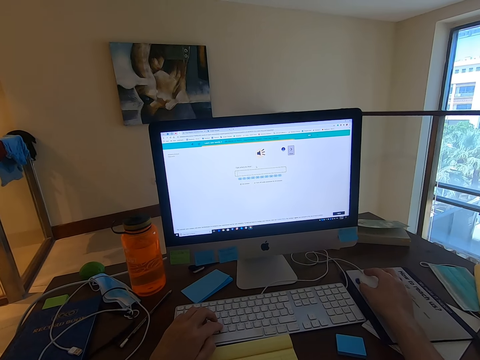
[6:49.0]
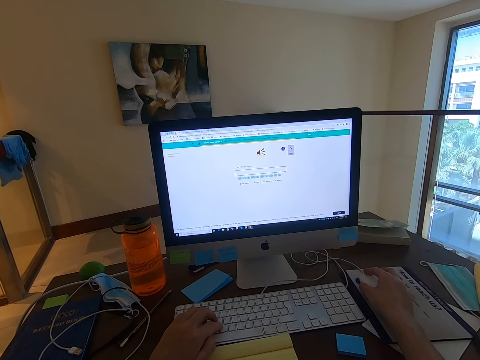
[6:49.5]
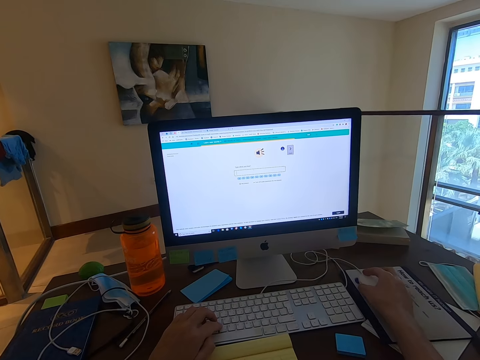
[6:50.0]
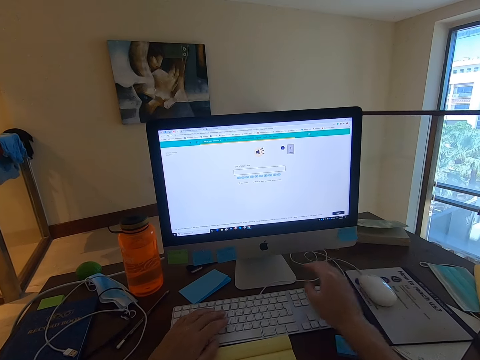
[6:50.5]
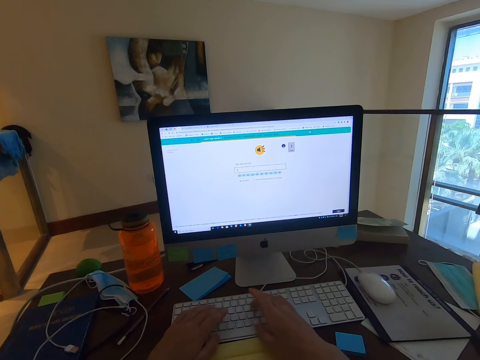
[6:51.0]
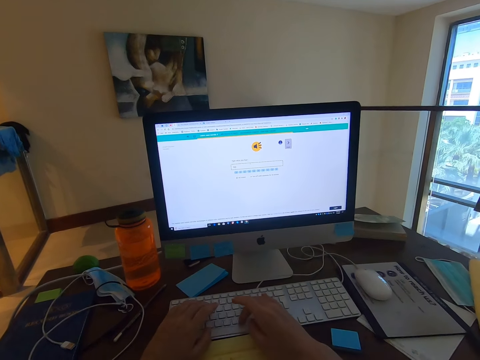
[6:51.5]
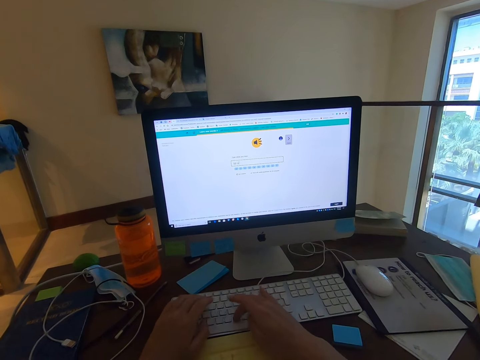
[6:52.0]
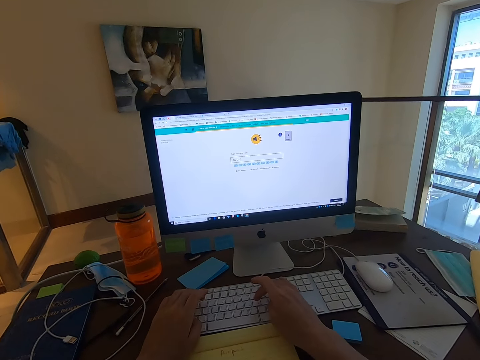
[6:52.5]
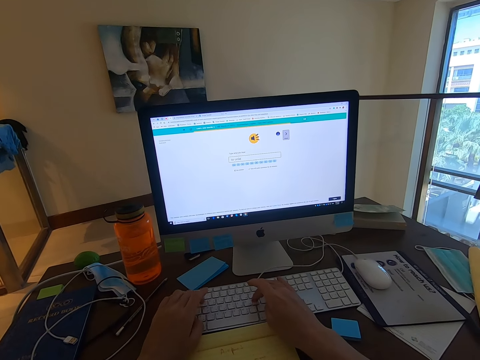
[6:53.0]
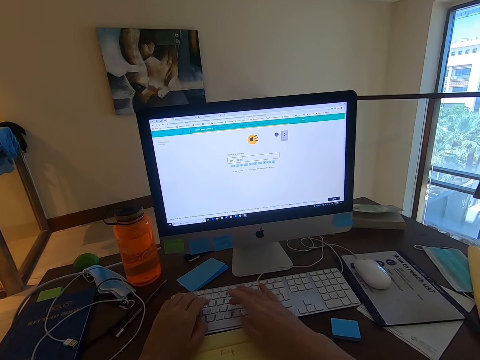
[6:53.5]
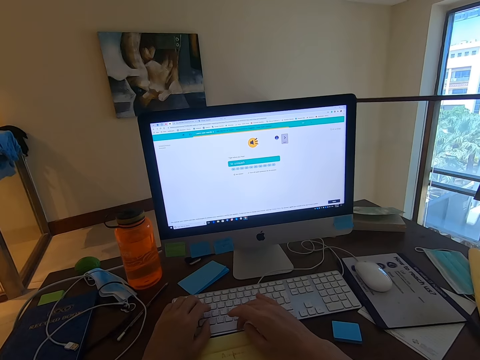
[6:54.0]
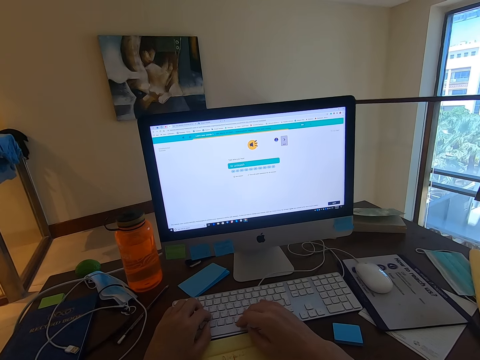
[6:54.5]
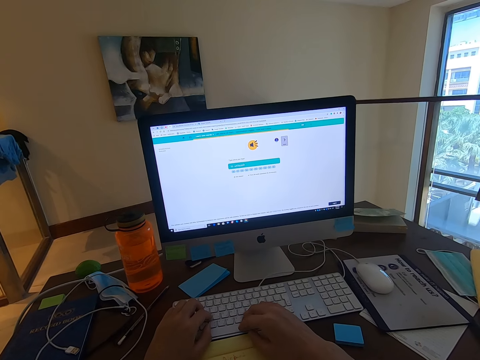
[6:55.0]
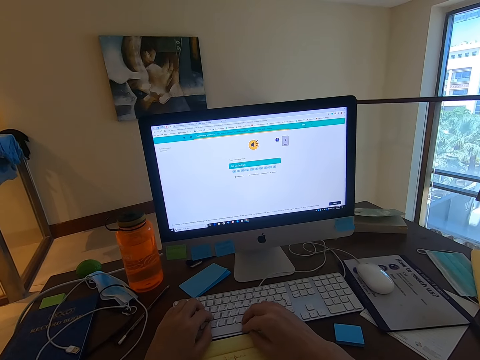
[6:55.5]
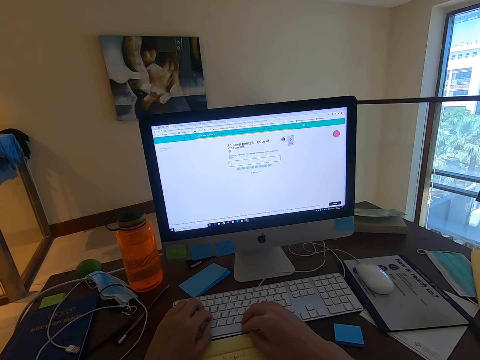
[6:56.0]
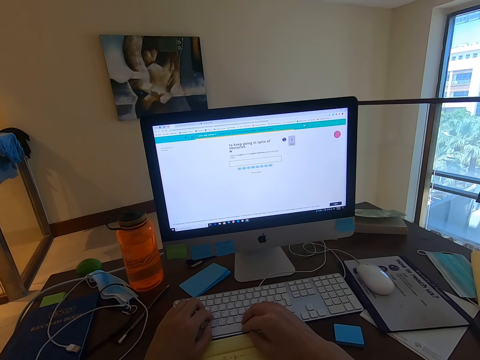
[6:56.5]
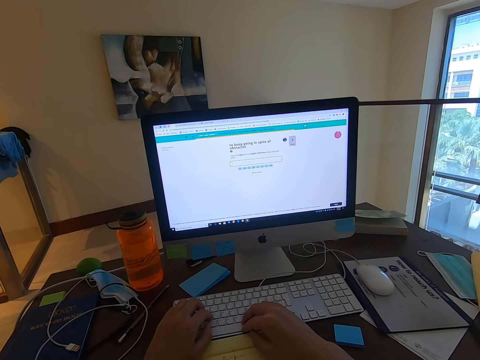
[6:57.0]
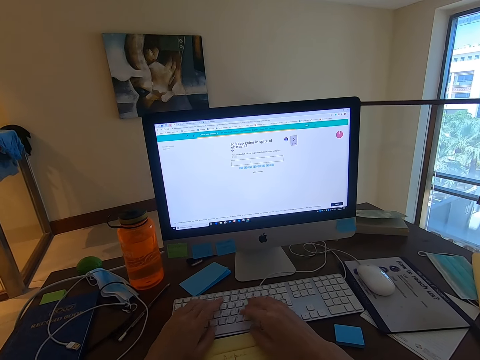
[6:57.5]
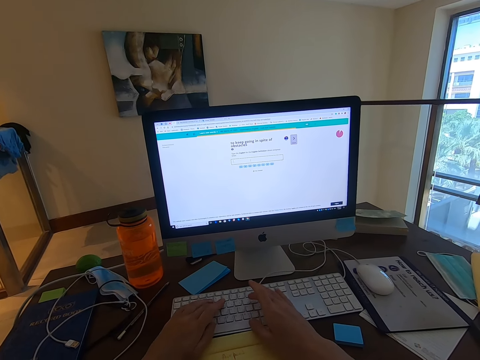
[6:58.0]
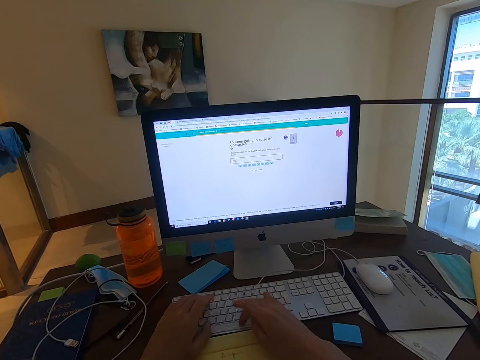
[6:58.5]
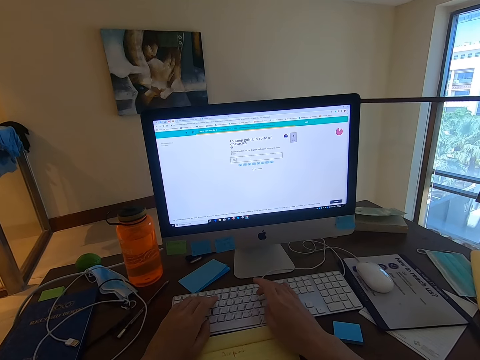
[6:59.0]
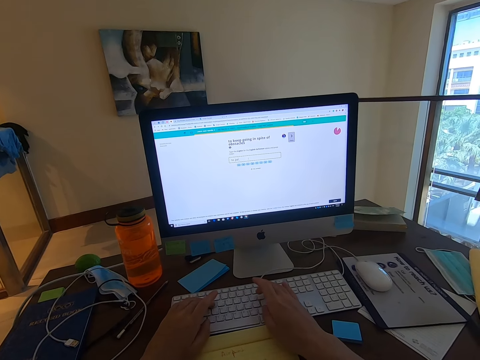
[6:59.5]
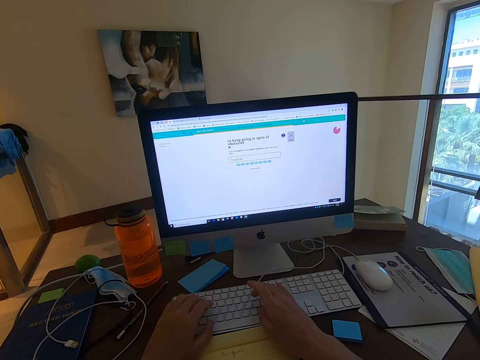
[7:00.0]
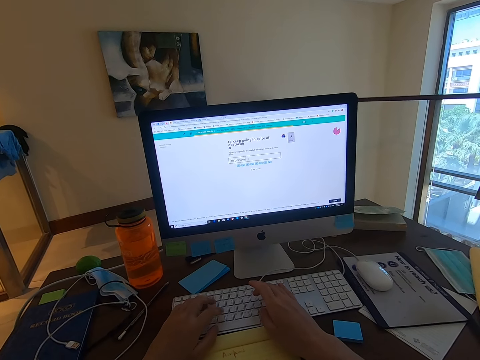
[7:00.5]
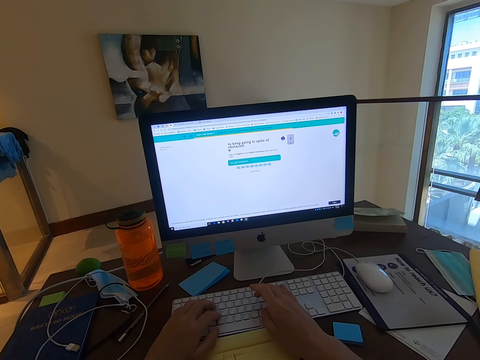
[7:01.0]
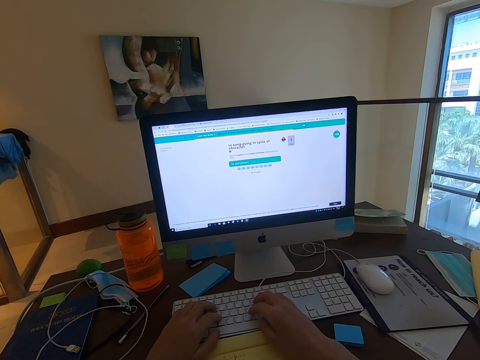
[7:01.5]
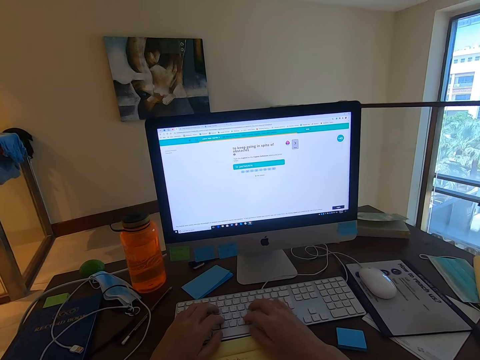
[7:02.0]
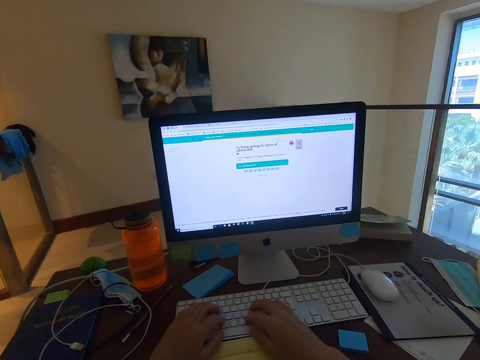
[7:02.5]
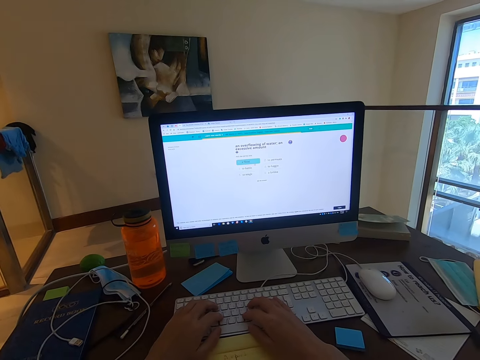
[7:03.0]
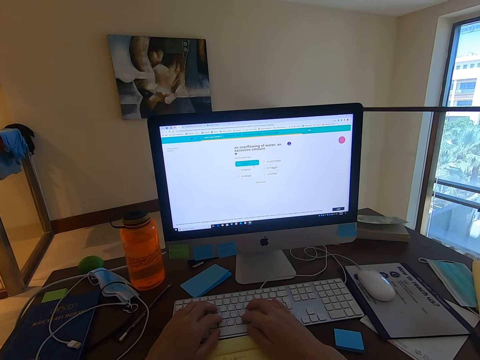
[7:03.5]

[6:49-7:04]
The camera wearer types on the keyboard.

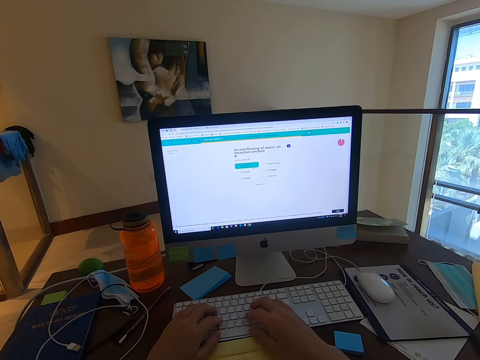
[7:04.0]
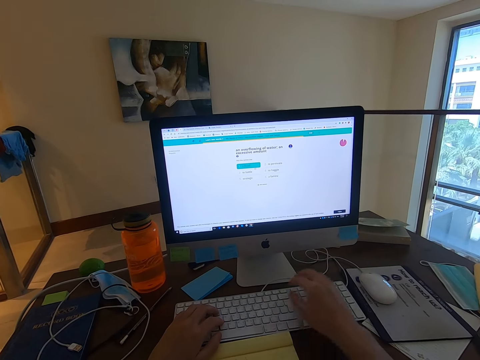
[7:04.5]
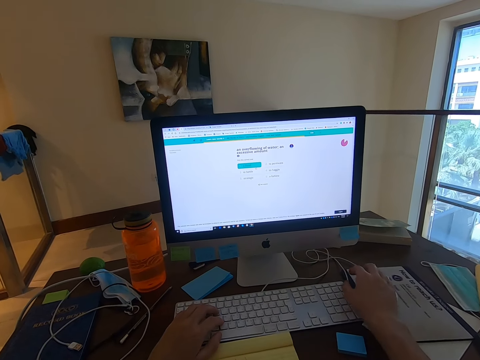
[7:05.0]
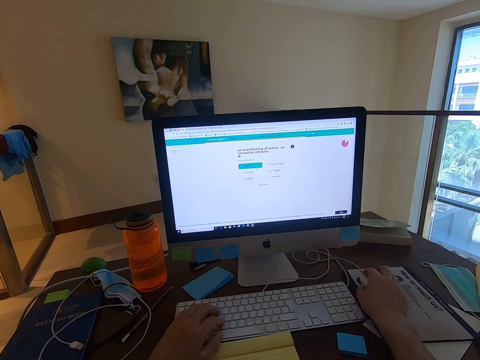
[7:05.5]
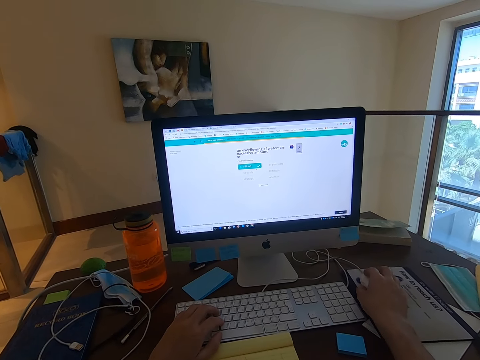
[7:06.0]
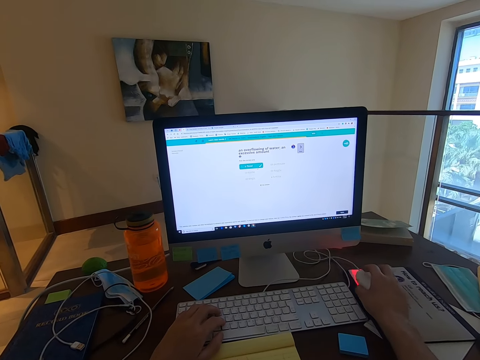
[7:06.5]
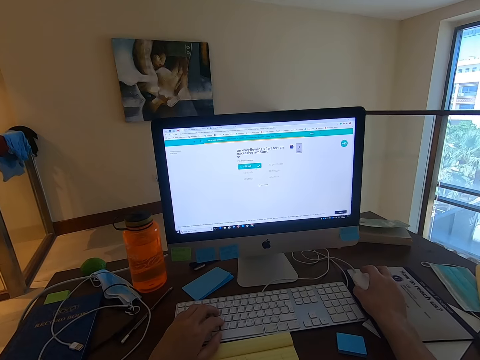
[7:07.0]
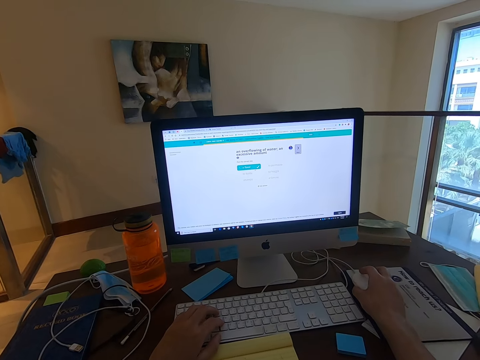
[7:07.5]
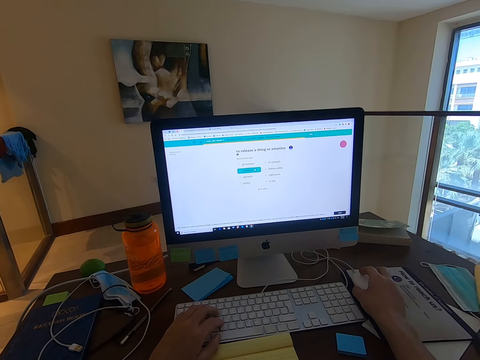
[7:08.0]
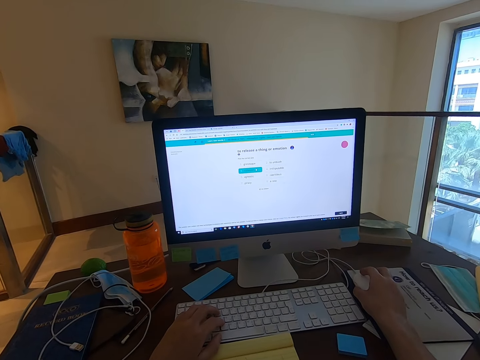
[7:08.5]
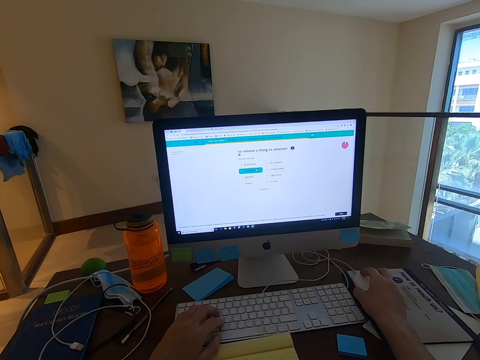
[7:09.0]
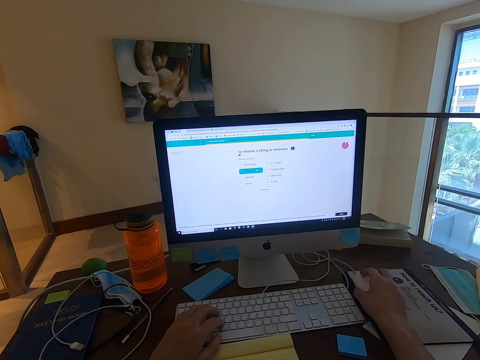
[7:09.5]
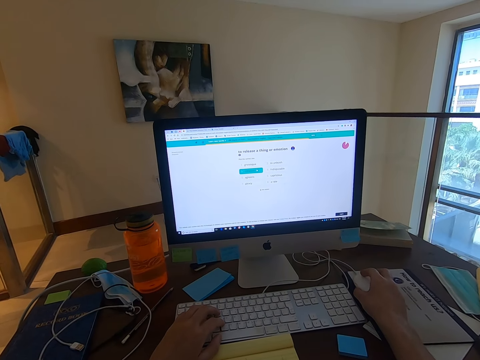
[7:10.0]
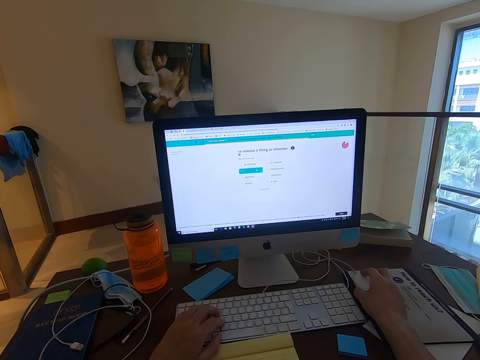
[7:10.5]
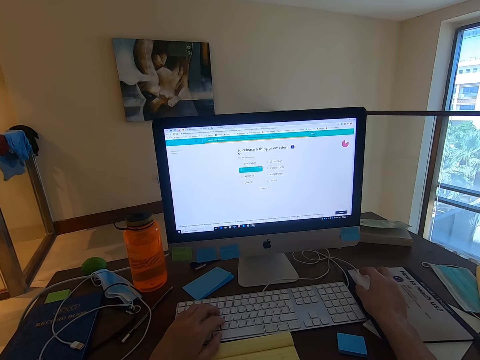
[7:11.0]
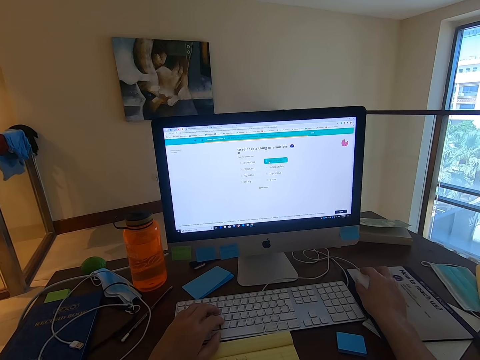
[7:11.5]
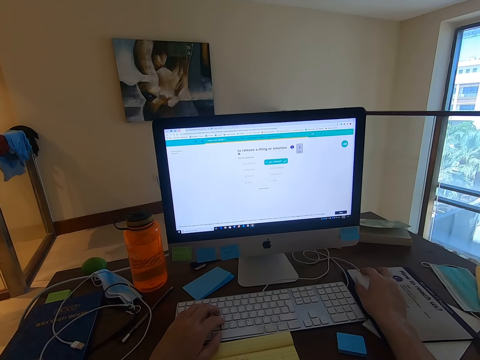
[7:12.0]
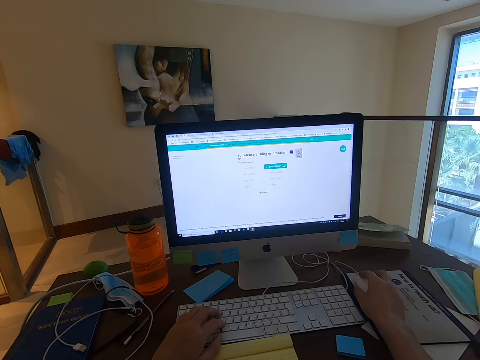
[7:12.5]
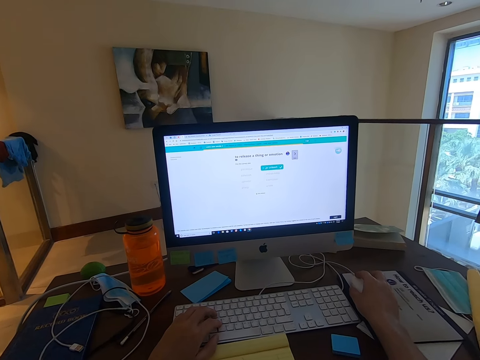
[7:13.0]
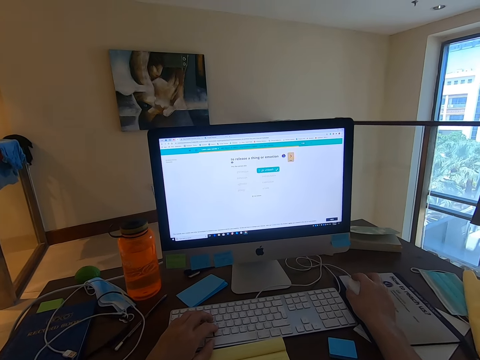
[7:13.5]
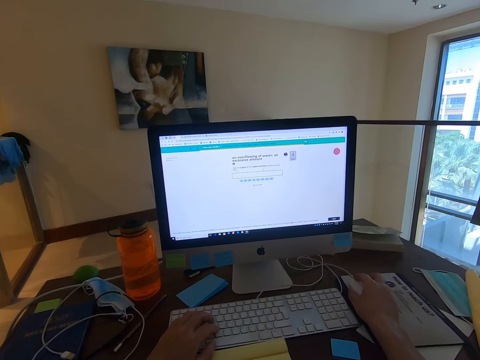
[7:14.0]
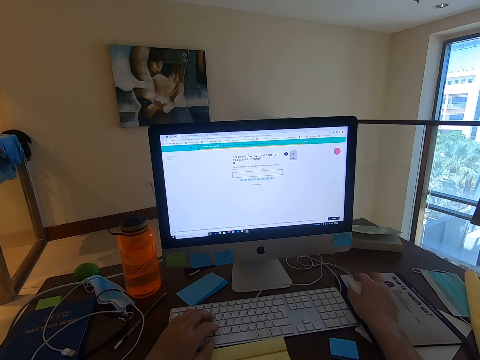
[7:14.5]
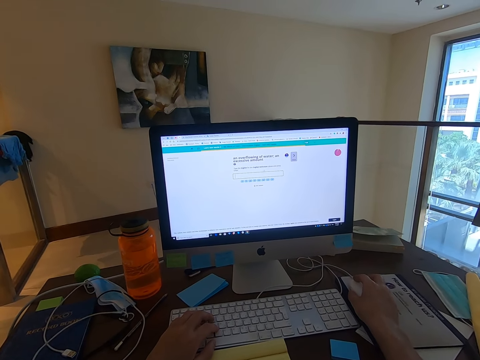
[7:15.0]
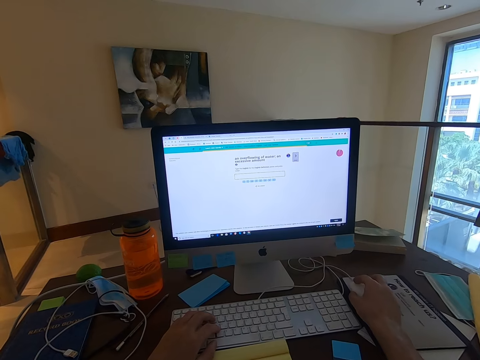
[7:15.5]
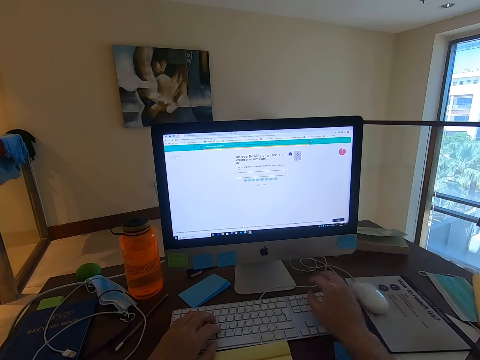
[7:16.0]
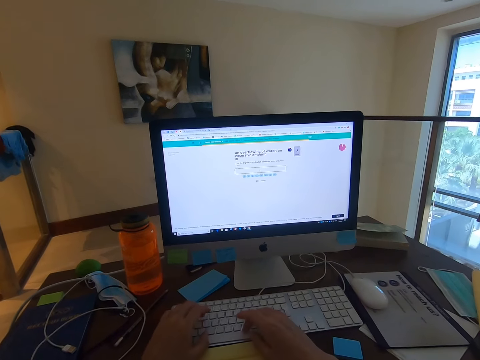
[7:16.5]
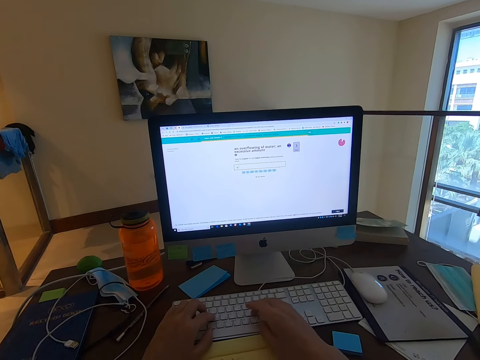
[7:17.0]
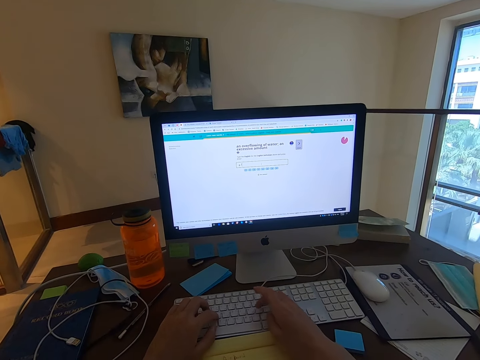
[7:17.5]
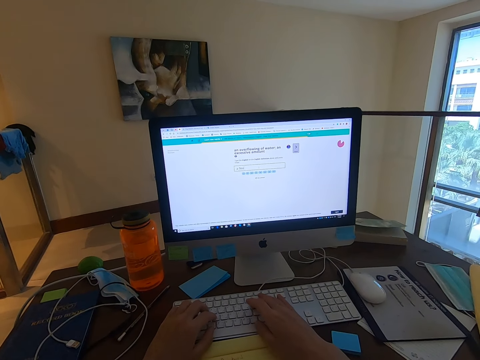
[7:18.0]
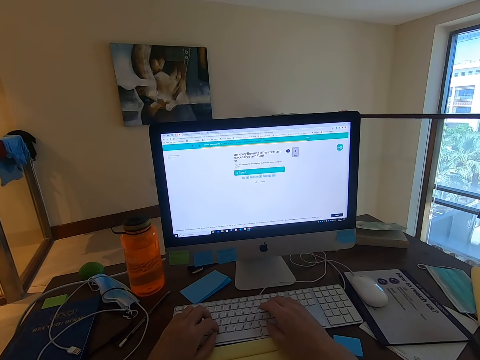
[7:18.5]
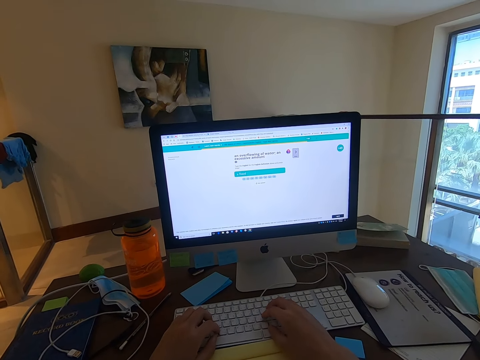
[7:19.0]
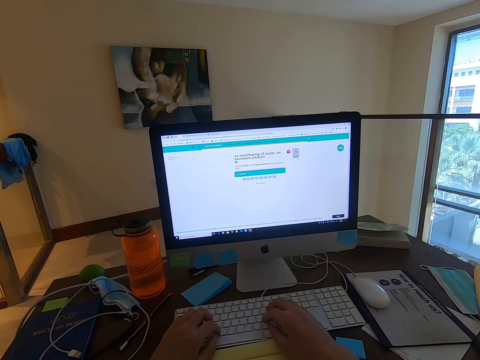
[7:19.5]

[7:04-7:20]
The camera wearer uses the mouse. They type on the keyboard.
